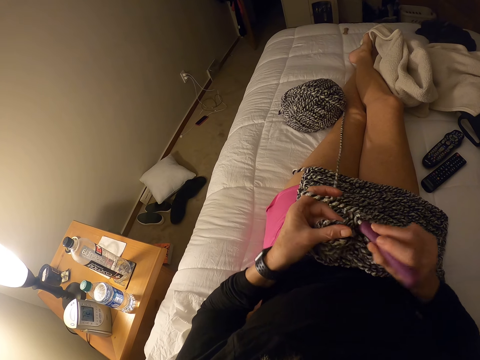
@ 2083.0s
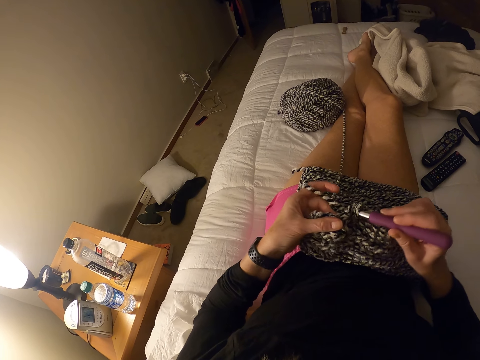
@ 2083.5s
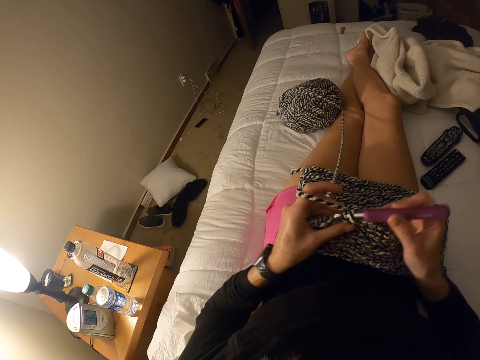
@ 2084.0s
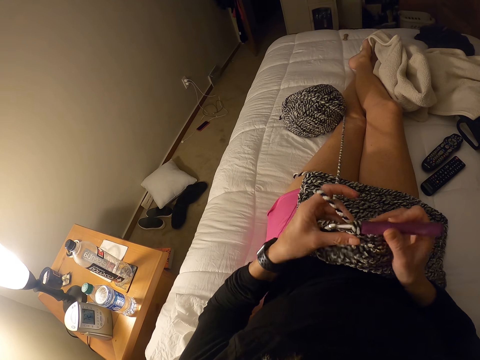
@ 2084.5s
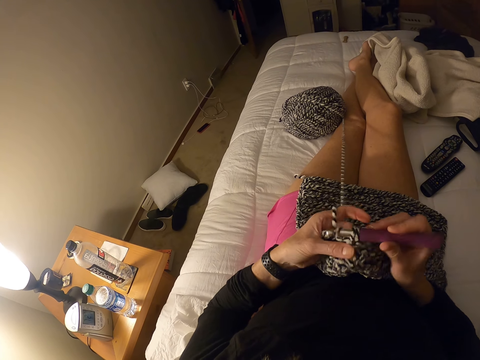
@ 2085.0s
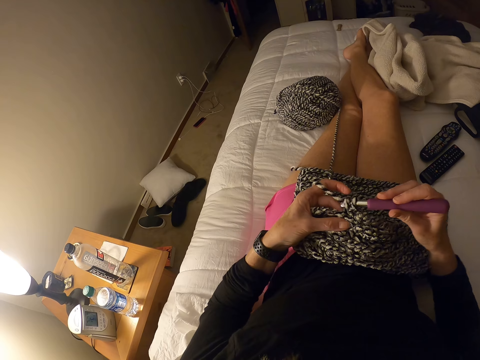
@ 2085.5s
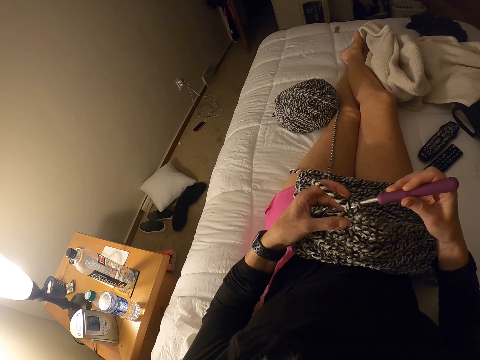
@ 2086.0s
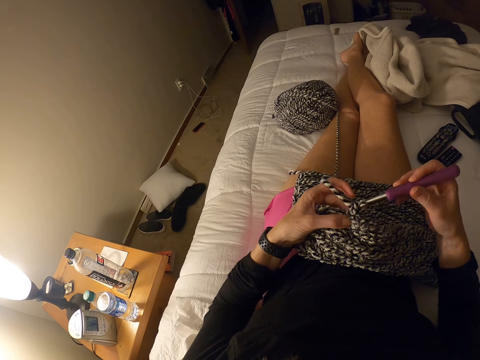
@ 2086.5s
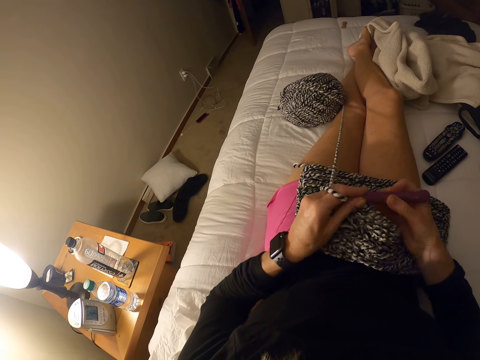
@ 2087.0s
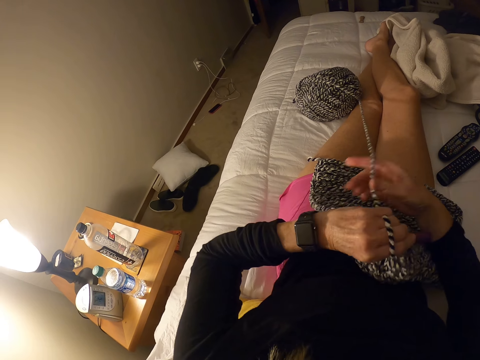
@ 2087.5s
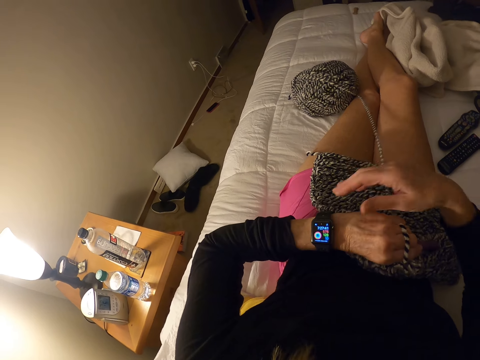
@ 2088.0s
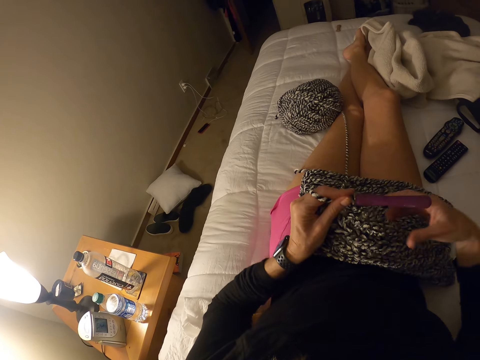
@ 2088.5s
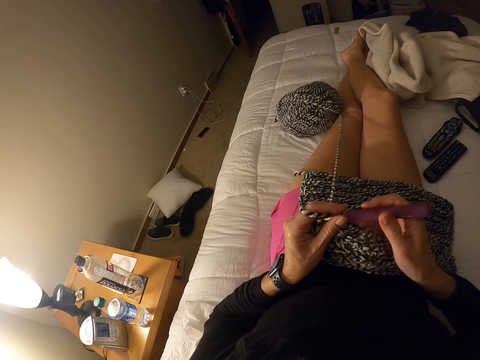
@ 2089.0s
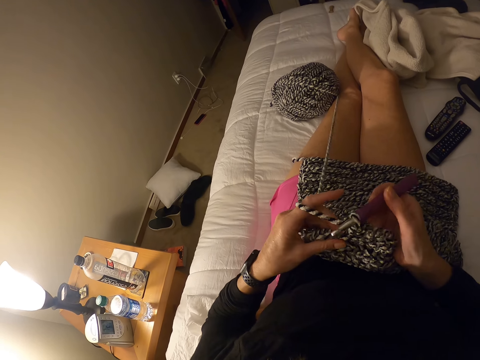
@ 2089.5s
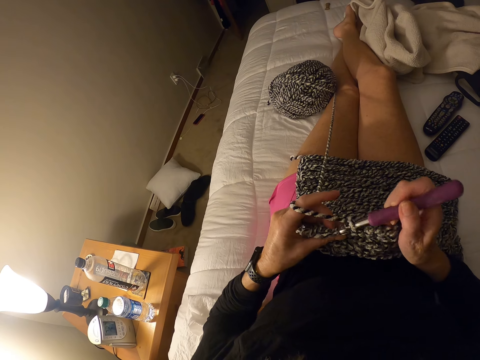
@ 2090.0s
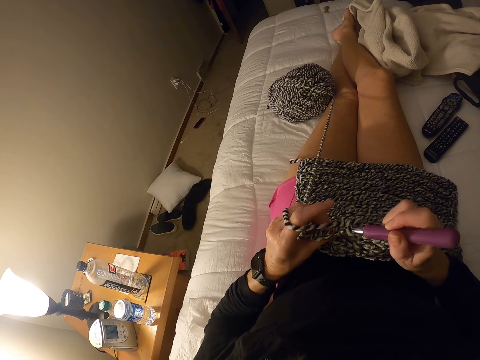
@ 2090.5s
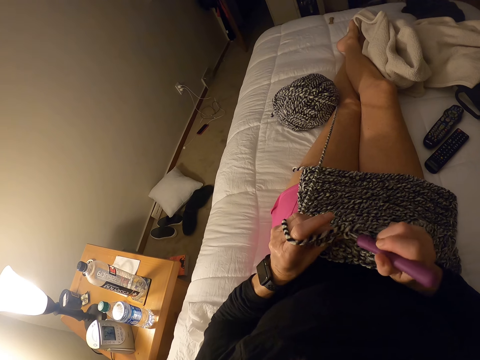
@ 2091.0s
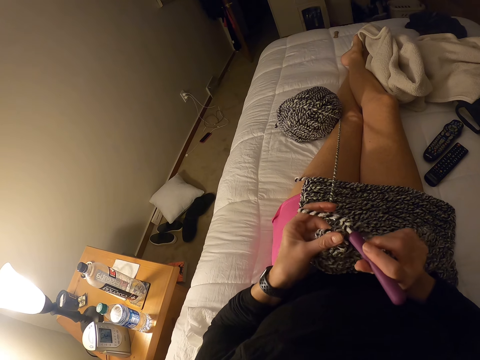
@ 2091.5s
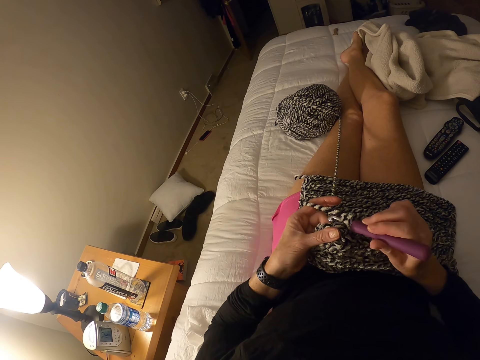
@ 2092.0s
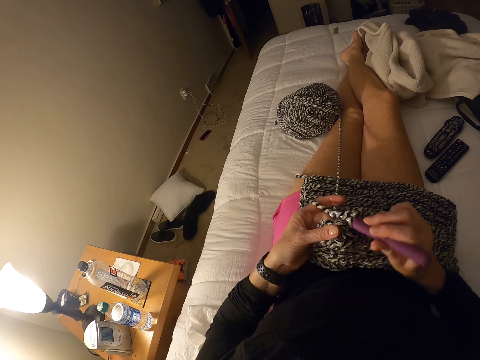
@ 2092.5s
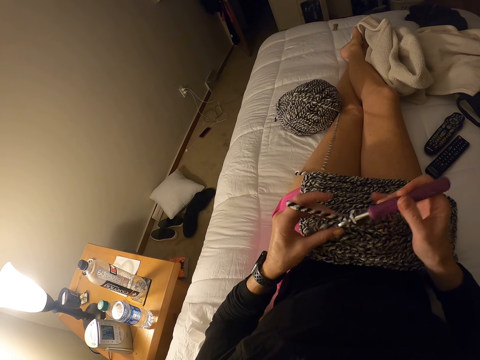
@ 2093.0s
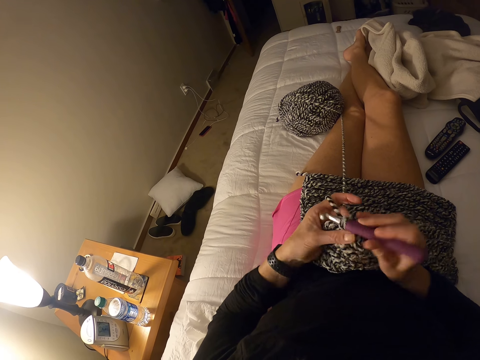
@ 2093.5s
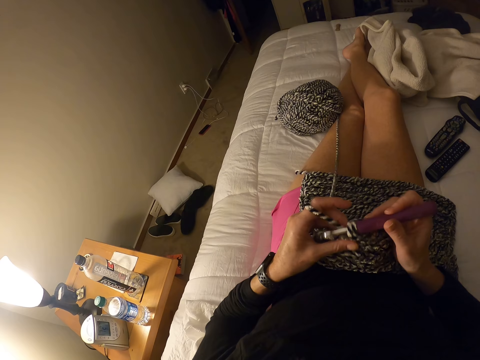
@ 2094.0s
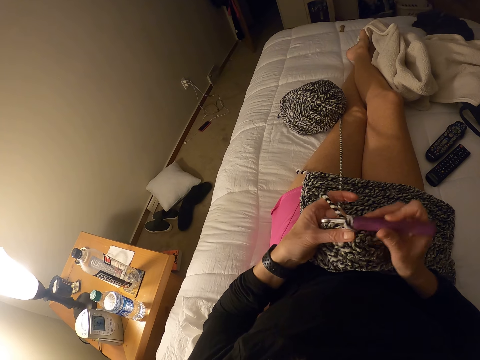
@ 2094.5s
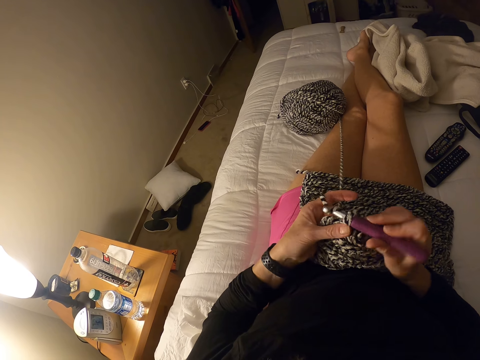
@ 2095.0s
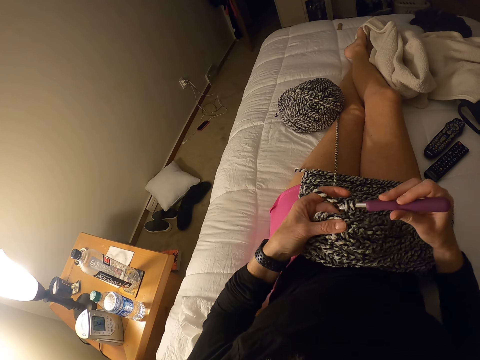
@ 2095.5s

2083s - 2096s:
The camera wearer pulls the yarn. She adjusts the yarn on her left hand. She crochets a piece of cloth using the crochet hook with the yarn on her lap.

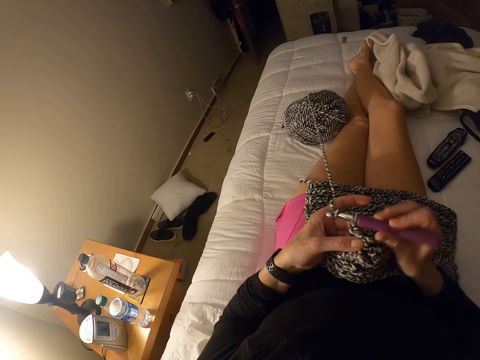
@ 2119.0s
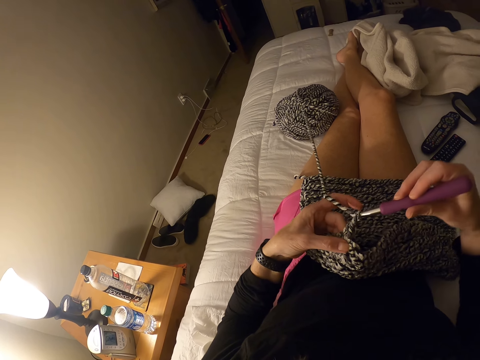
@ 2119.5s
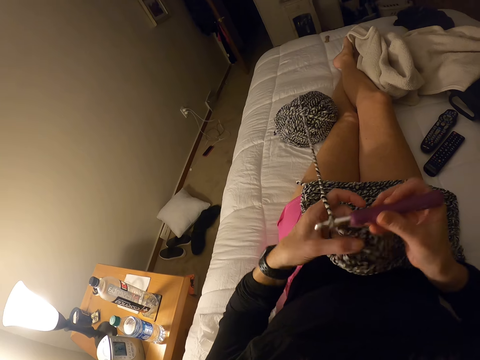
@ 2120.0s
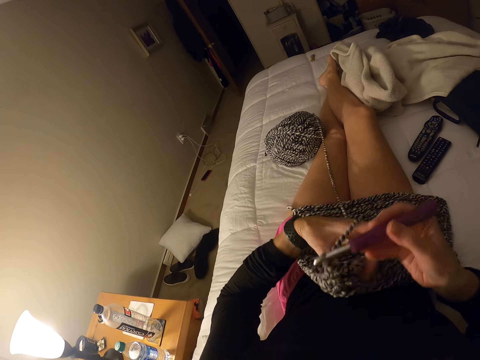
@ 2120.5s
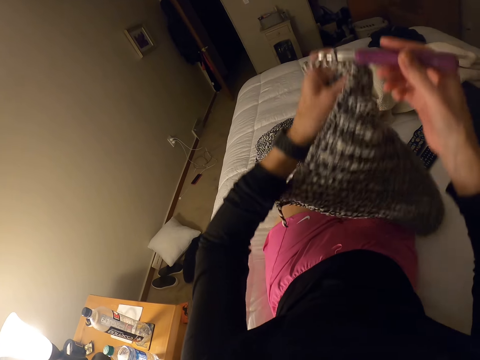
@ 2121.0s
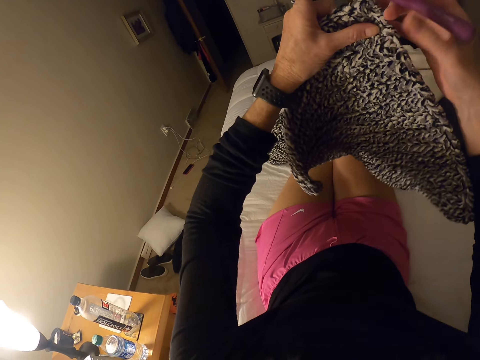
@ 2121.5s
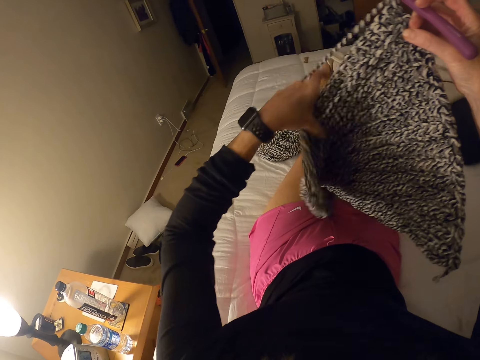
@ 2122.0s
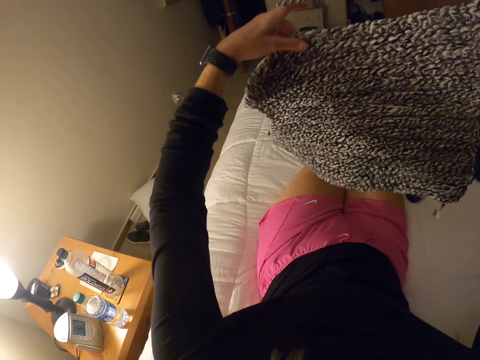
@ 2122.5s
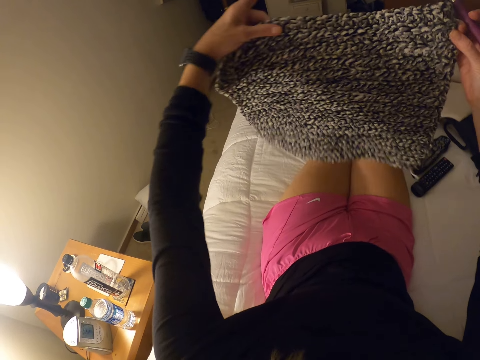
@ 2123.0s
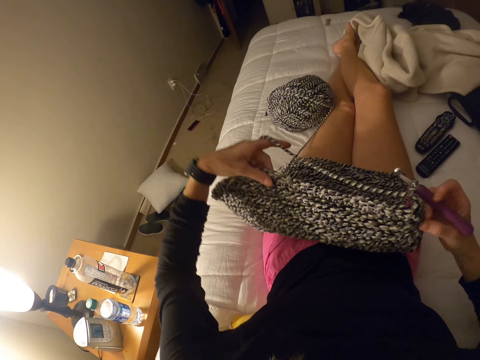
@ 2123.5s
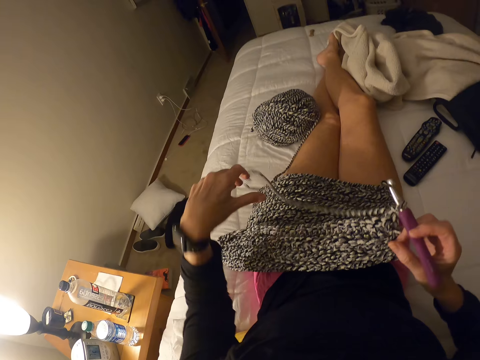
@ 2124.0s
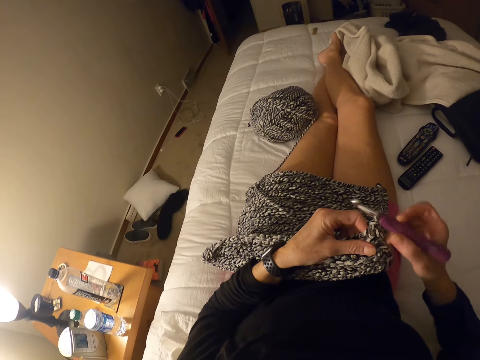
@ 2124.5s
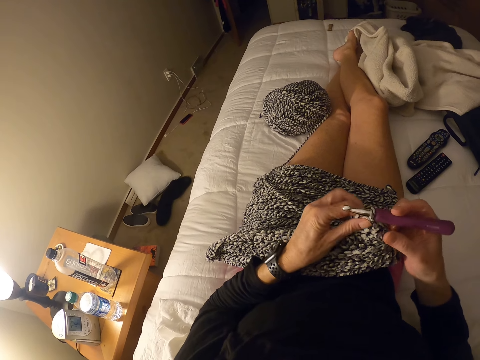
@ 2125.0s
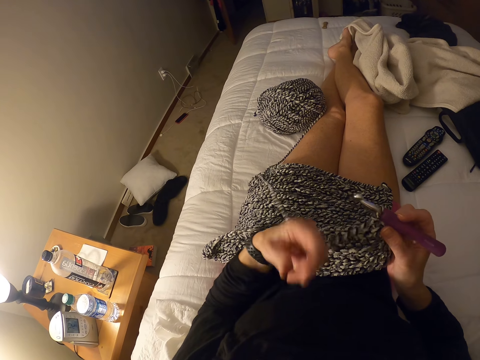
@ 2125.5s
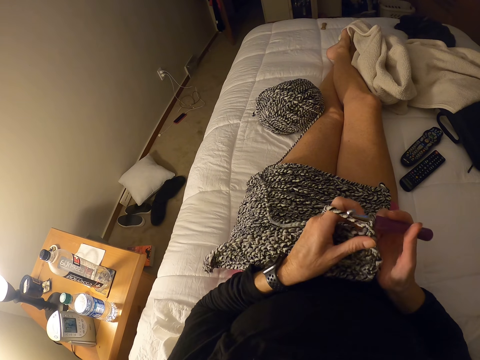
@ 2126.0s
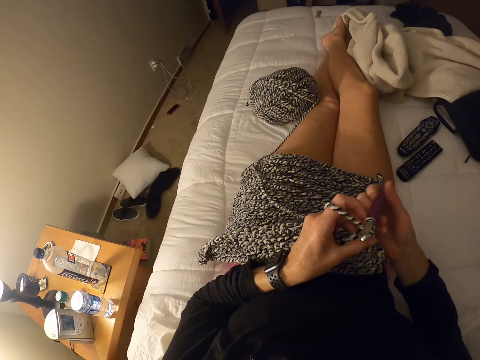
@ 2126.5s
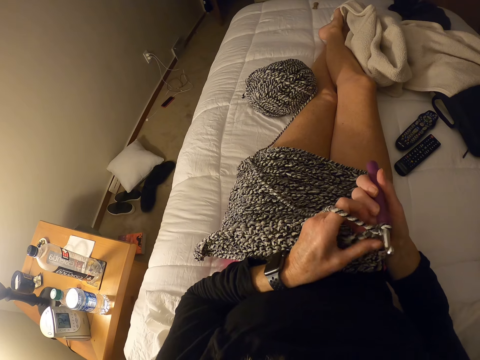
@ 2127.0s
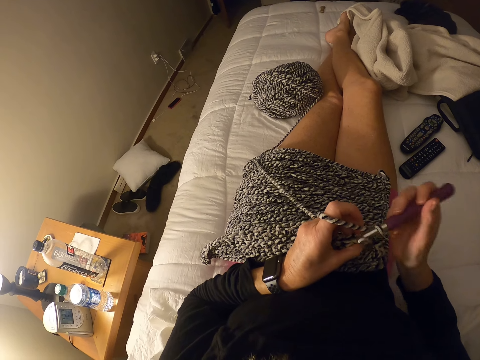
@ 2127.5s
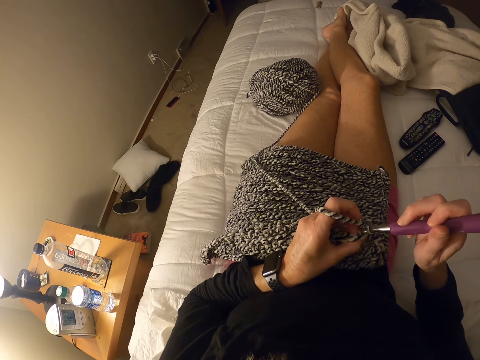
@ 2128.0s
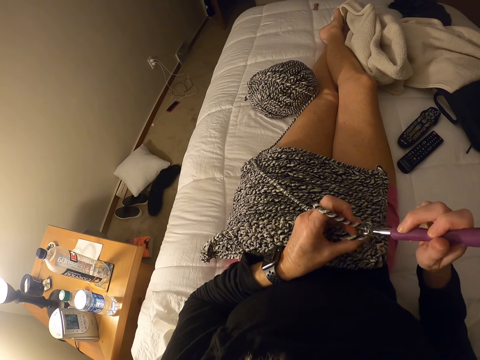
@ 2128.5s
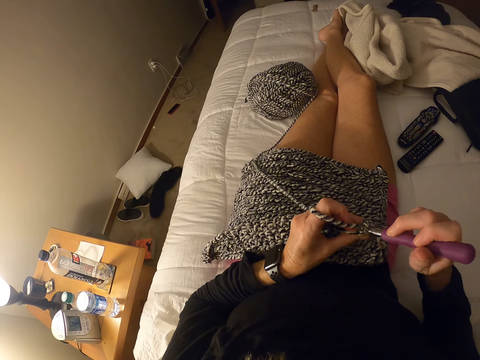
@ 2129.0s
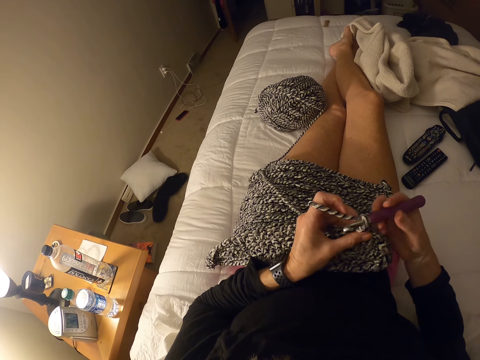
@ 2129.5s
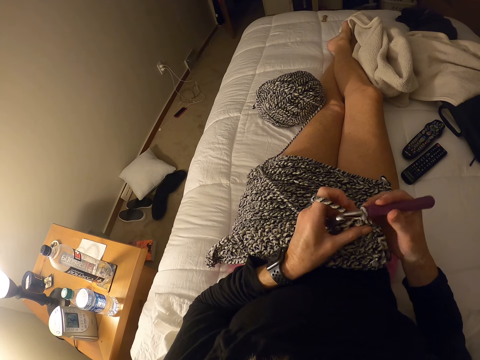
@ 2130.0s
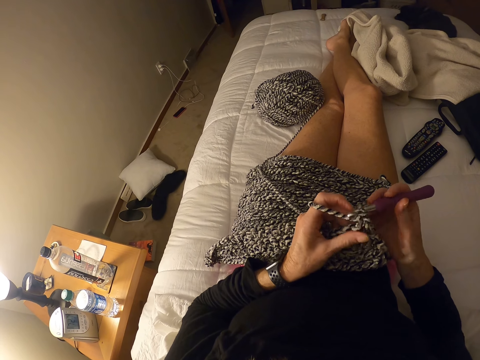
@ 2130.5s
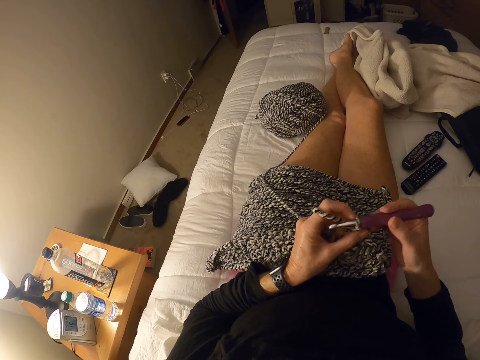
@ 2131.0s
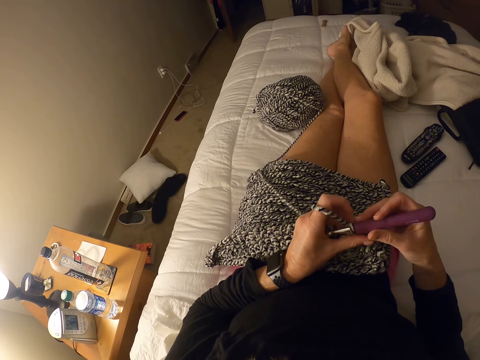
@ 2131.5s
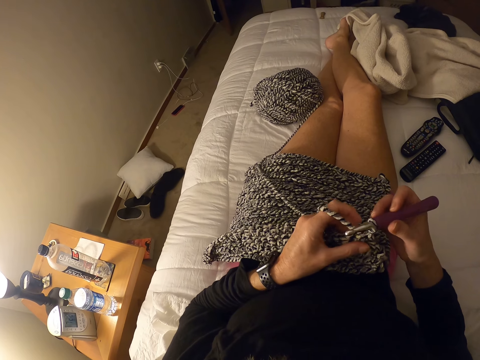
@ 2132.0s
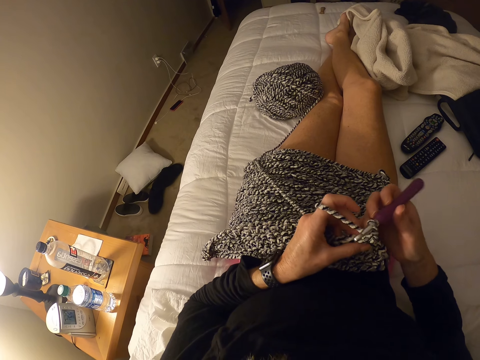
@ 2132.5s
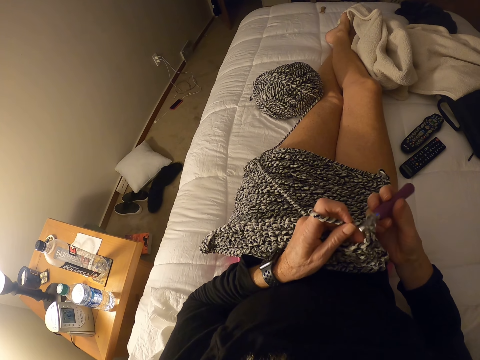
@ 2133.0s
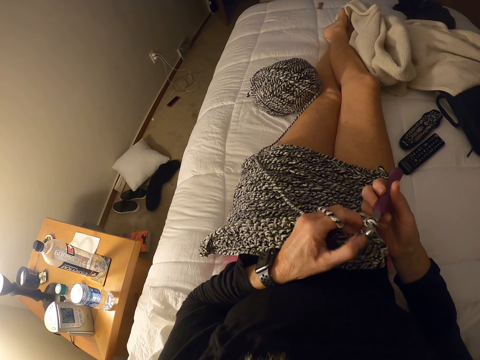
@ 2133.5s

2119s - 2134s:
The camera wearer picks up the piece of cloth. She adjusts the yarn on her lap. She turns the piece of cloth, puts the piece of cloth on the lap and ties the yarn on the hand. She crochets a piece of cloth using the crochet hook with the yarn on her lap. She adjusts the crochet hook on the yarn.
